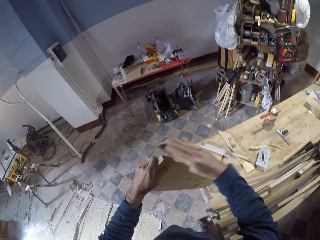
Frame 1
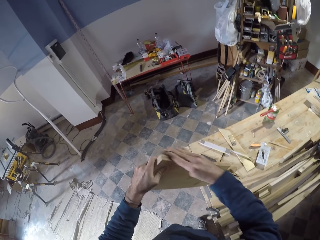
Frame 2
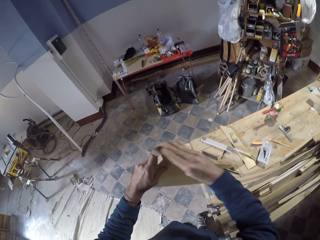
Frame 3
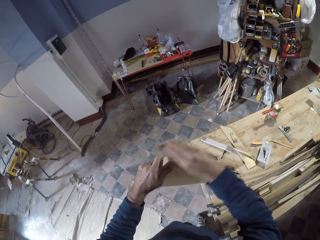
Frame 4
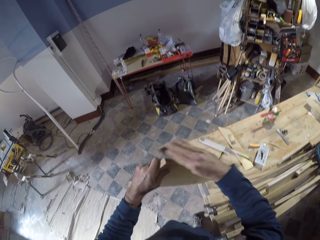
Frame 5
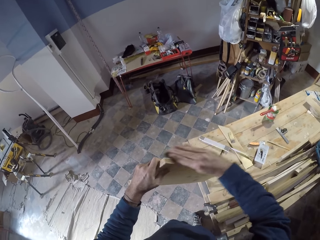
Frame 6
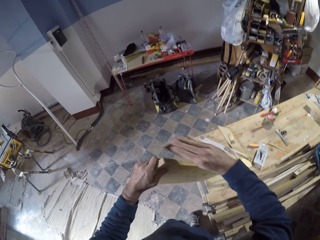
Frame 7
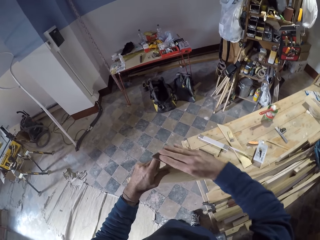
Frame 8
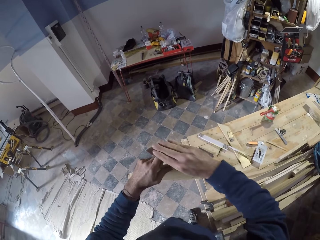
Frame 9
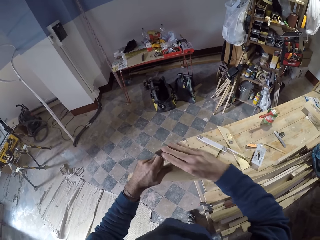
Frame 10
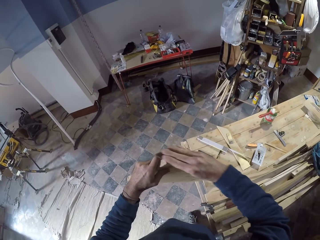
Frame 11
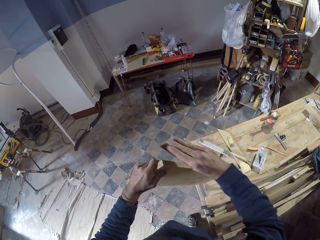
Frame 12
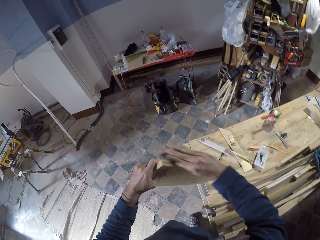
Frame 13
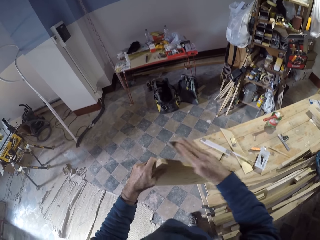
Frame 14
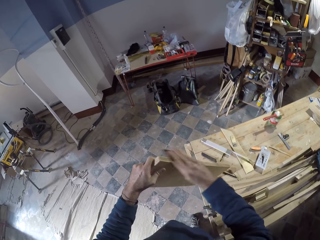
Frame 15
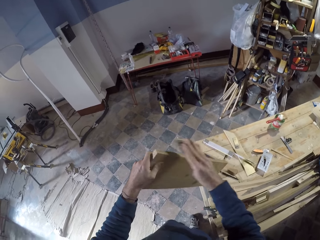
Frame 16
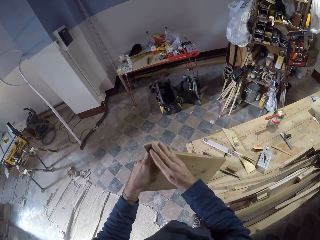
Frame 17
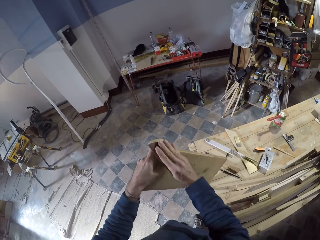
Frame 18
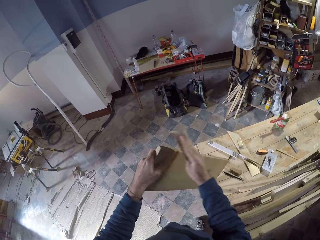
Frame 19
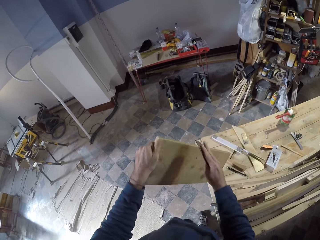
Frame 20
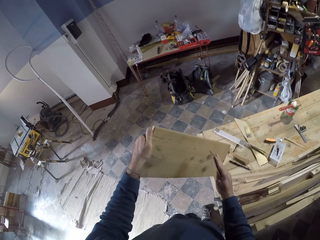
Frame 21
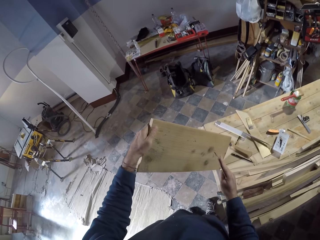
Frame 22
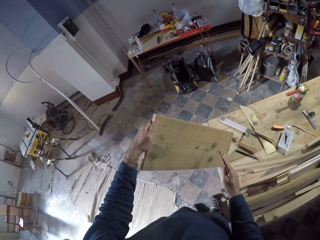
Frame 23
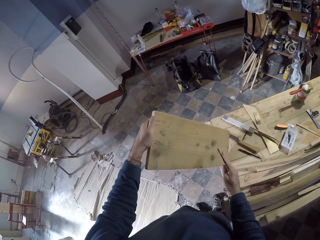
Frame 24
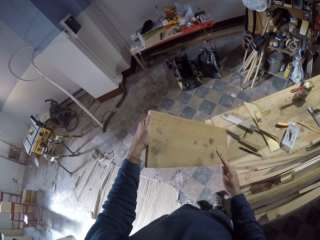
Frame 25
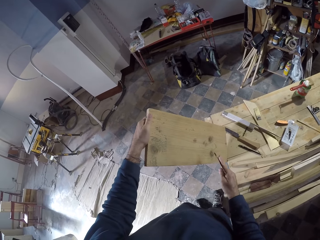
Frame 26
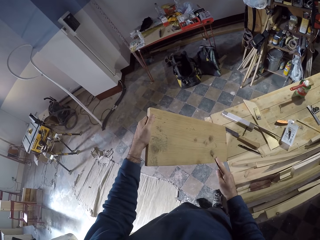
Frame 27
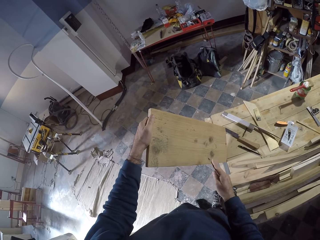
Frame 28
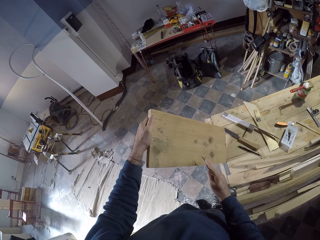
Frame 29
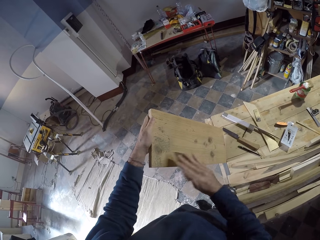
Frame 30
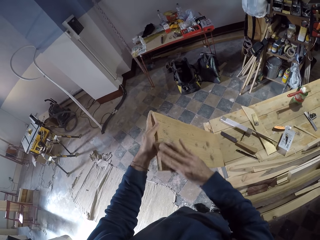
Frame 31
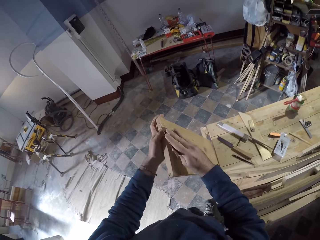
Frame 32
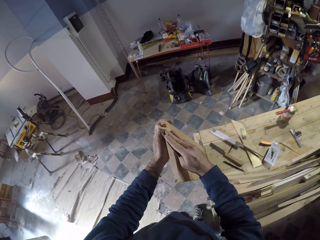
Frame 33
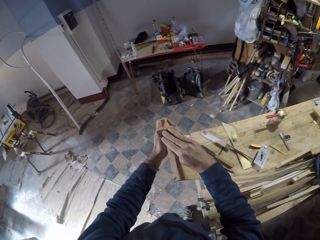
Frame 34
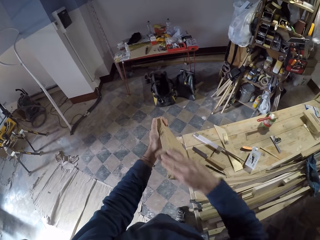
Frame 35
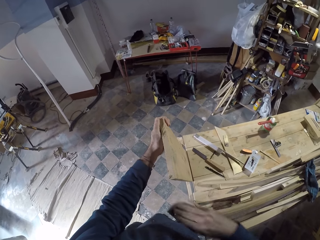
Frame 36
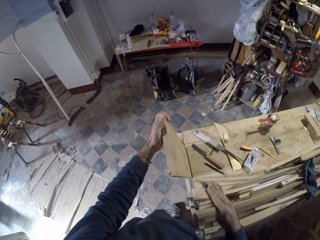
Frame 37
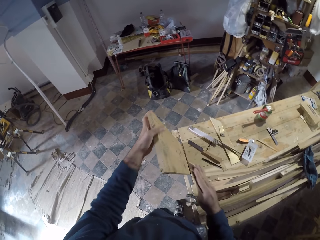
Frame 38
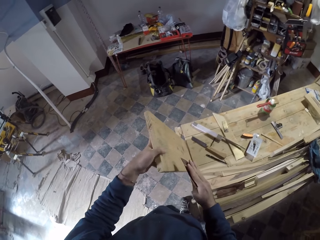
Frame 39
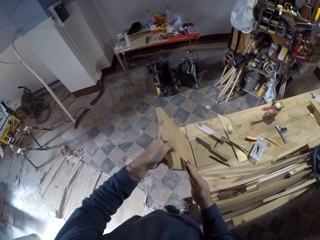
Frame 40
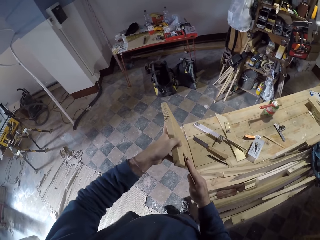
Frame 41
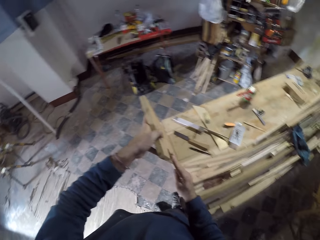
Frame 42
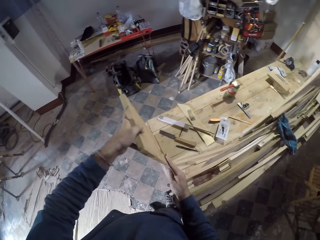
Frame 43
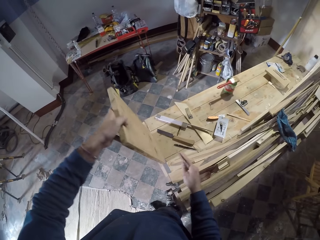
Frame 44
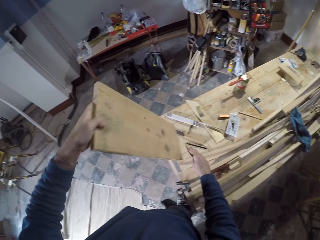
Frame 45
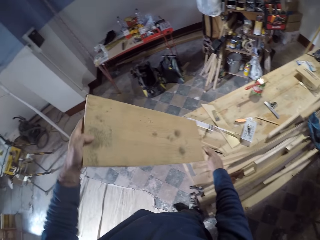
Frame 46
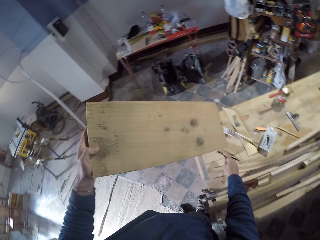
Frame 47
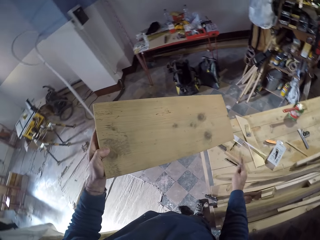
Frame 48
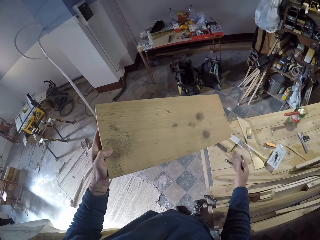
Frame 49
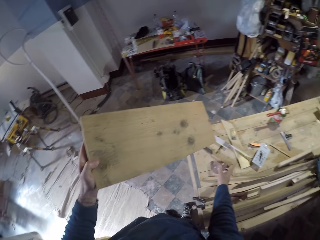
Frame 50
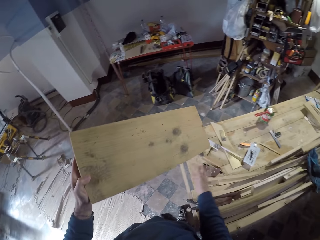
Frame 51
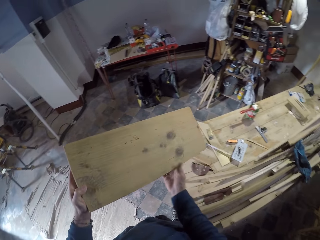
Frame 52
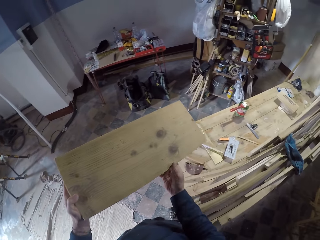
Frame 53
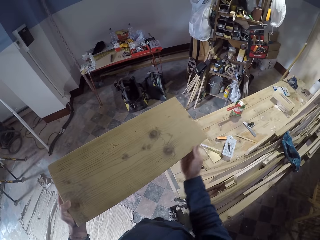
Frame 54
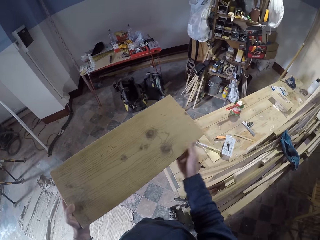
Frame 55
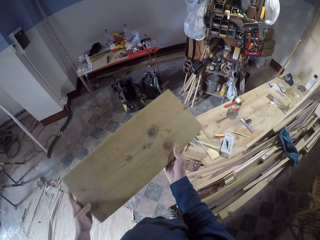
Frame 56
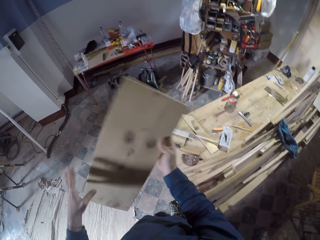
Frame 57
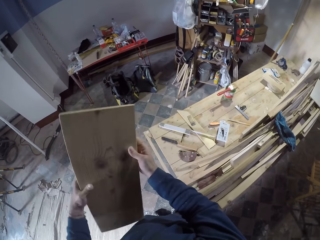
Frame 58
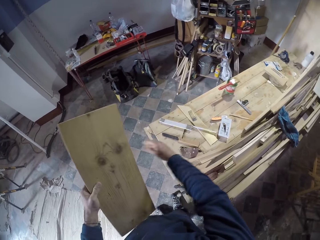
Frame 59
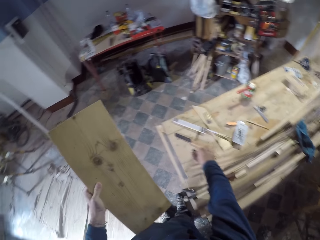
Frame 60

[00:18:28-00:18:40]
The camera wearer touches the wood. He scrubs the wood. He lifts the wood from the workshop table with his left hand. He places the sandpaper on the workshop table with his right hand. He moves his right hand around the wood. He holds the wood. He turns the wood and holds the wood.

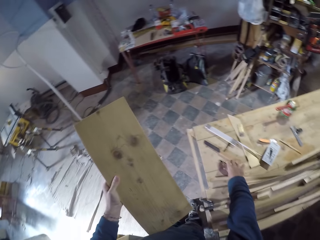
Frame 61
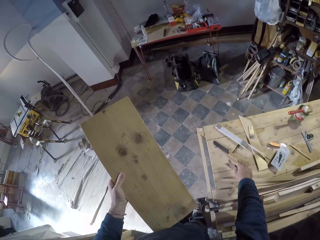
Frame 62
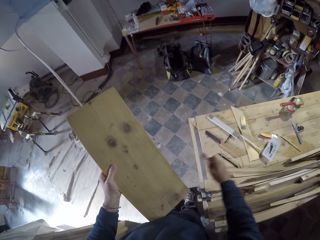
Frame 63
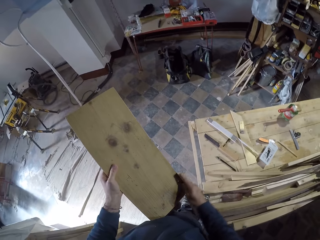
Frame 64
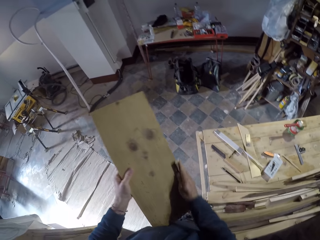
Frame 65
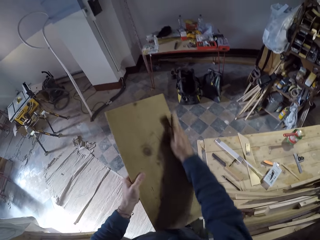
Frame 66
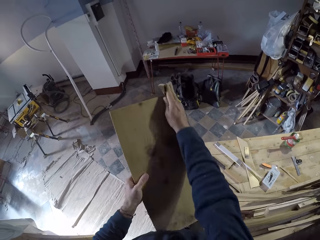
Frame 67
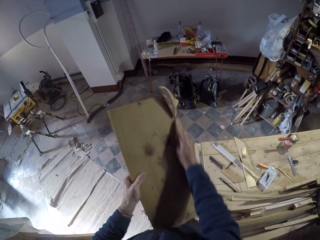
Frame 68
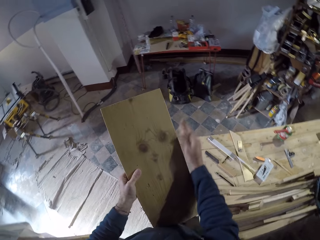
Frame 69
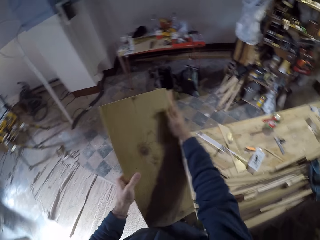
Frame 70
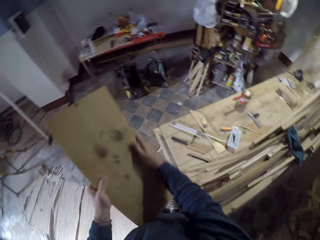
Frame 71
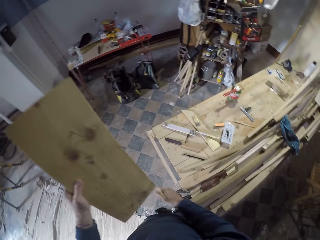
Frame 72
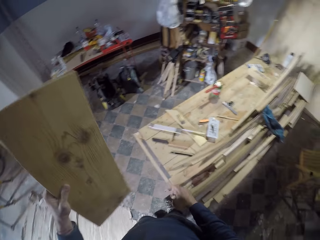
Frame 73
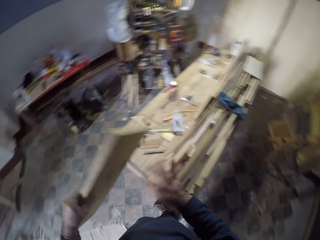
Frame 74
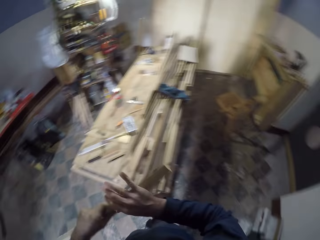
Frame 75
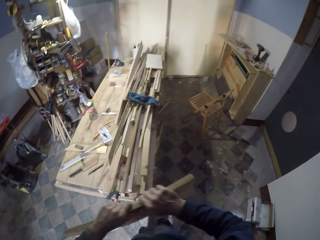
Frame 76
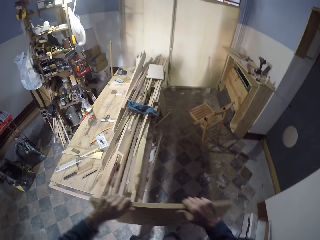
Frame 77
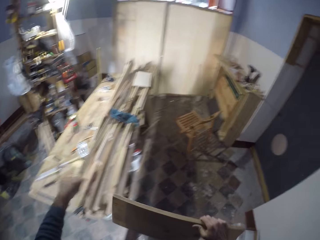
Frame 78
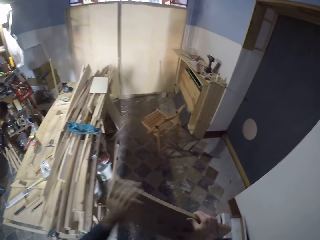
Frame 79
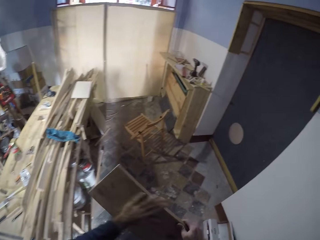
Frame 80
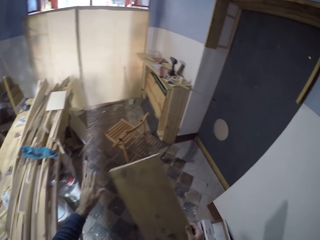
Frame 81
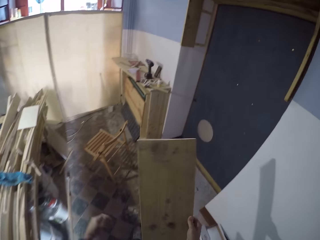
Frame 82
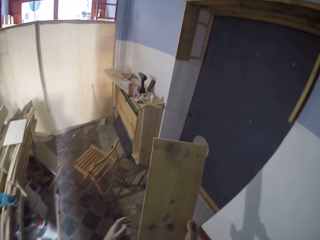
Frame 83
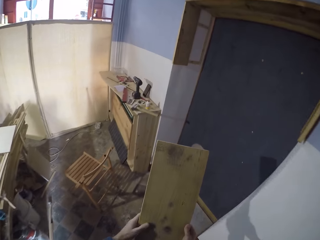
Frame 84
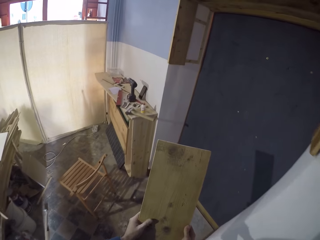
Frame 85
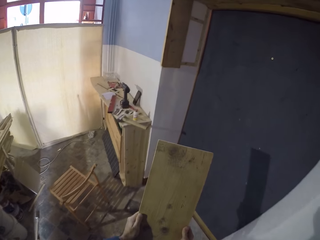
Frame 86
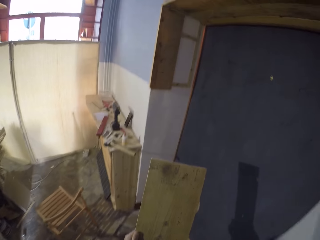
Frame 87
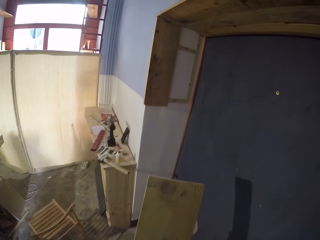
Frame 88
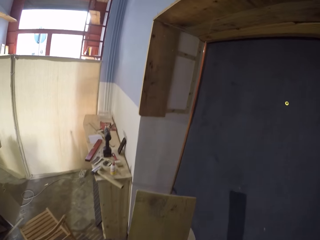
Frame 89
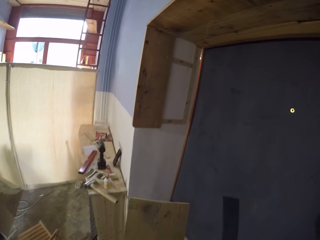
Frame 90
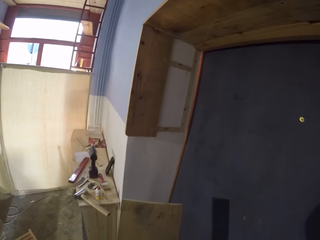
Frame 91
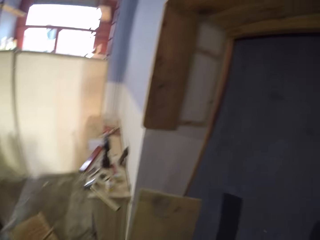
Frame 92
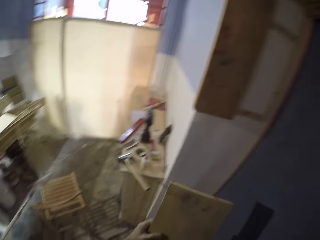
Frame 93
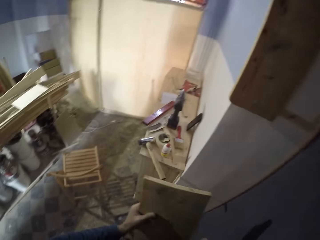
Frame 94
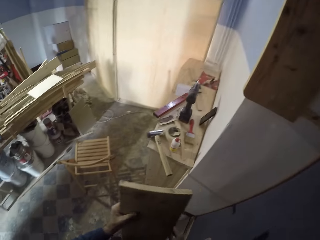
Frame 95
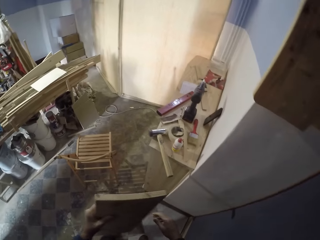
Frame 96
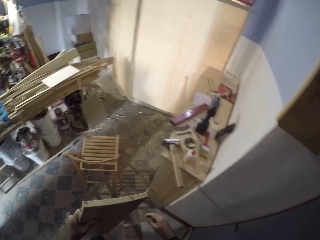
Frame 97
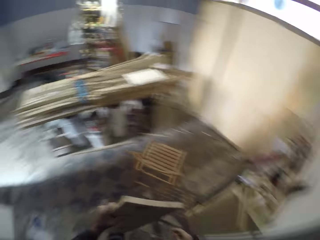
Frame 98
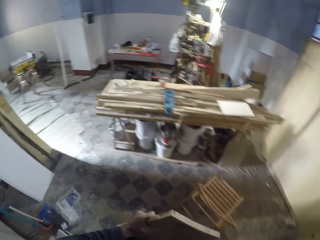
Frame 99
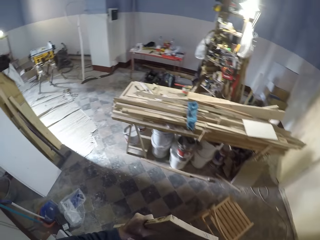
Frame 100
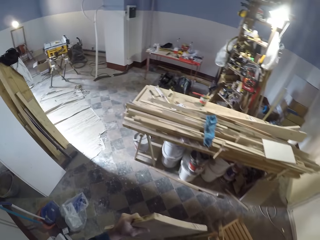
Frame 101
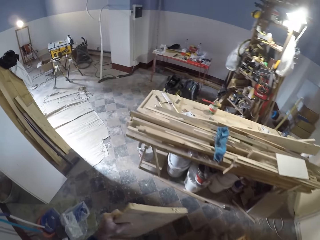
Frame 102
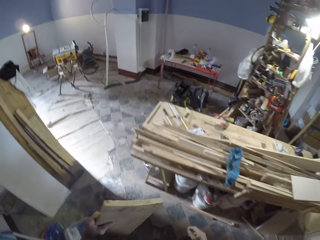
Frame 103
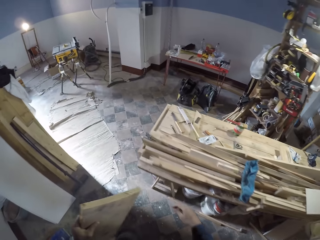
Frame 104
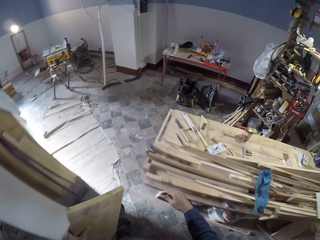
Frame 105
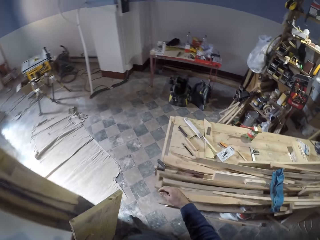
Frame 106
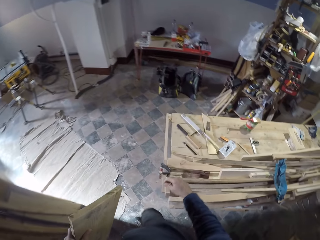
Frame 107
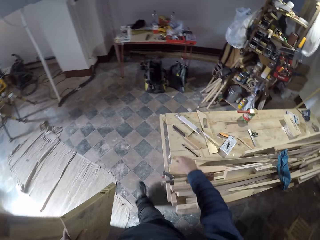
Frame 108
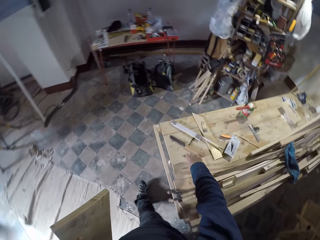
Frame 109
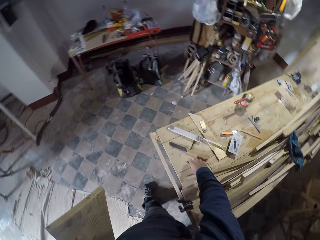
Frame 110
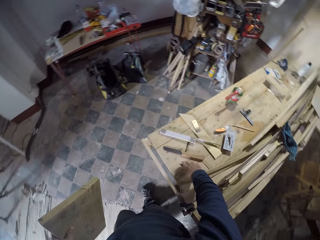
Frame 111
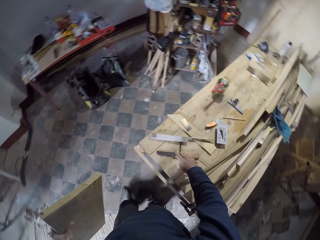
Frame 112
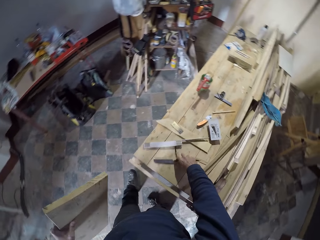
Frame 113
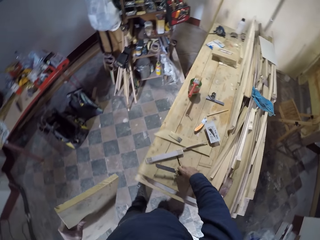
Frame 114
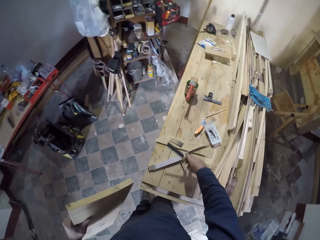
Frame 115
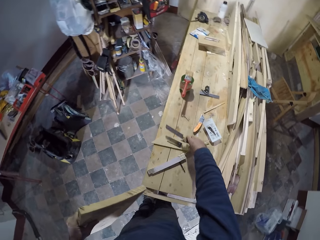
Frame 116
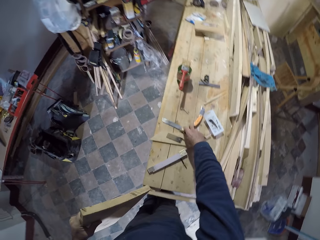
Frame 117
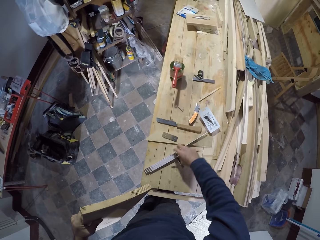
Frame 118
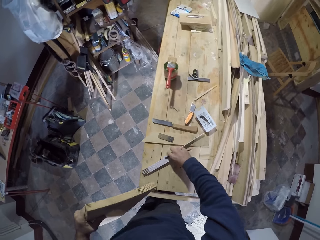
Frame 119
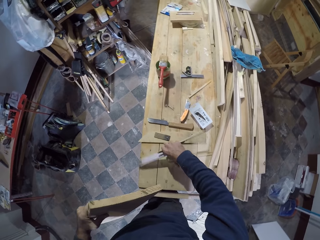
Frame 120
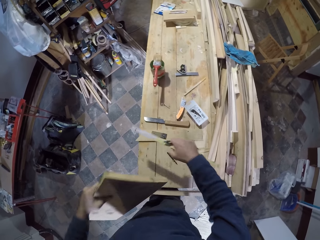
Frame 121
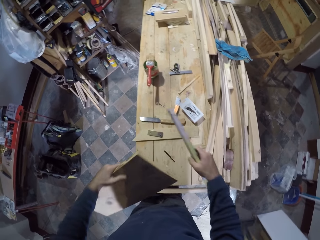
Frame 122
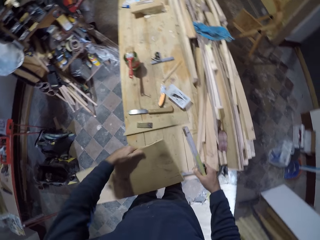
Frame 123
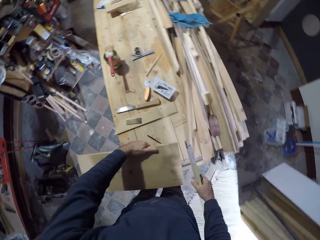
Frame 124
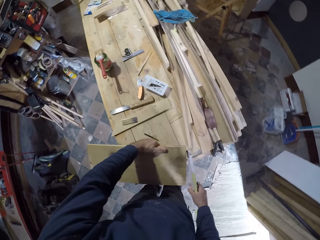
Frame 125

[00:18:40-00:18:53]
The camera wearer picks up the sandpaper from the workshop table with his right hand. He smoothens the wood with the sandpaper in his right hand. He releases his right hand from the sandpaper. He scrubs the wood. He walks towards the wall. He wipes the wood, holds the wood, and wipes the wood. He walks back. He picks up a pen. He picks a chisel with his right hand from the workshop table. He drops the chisel on the workshop table. He picks a tape rule from the workshop table with his right hand. He places the wood on the workshop table with his left hand.
